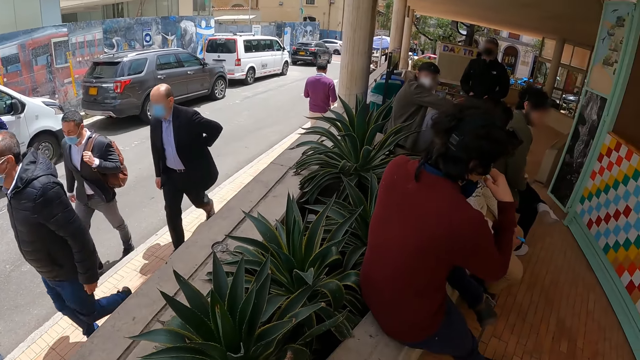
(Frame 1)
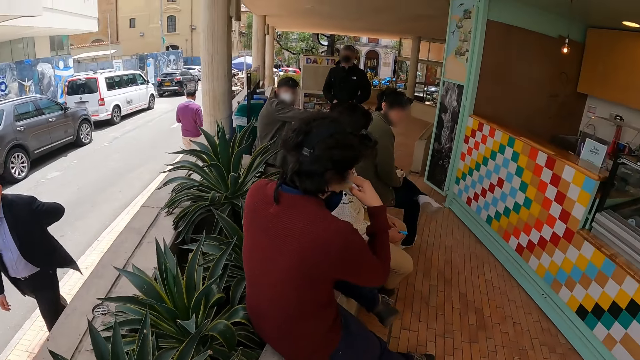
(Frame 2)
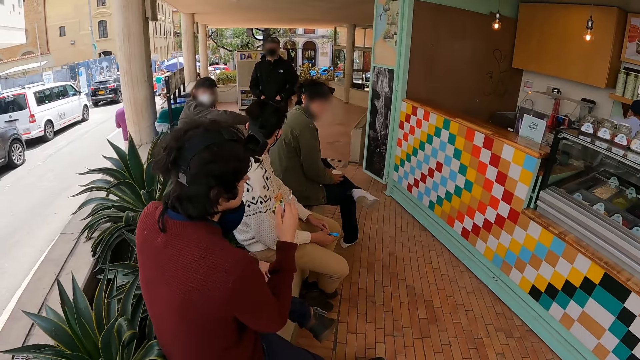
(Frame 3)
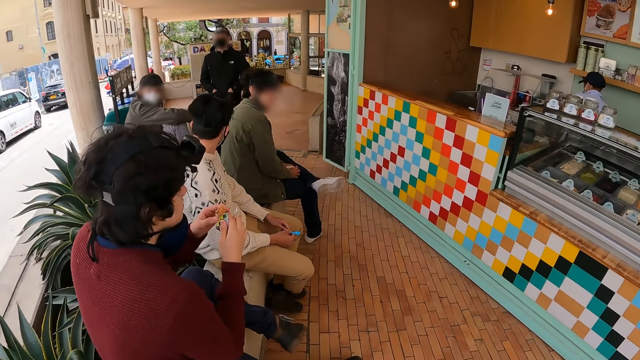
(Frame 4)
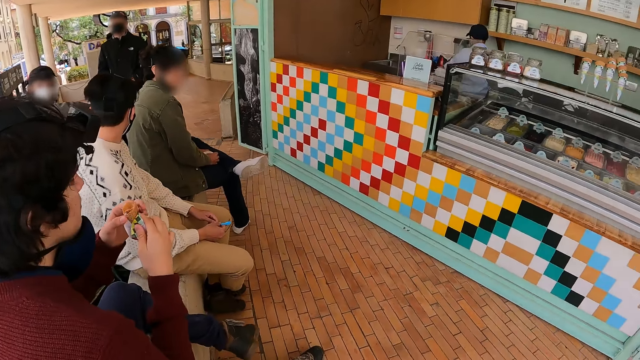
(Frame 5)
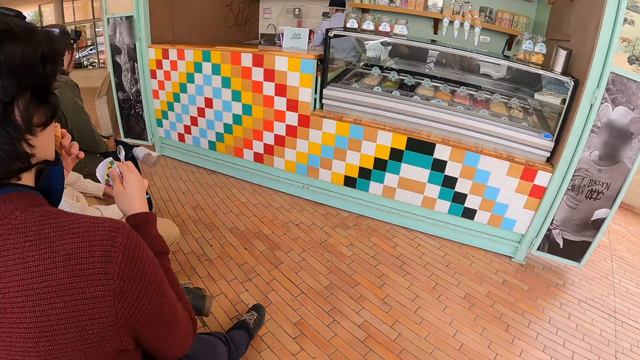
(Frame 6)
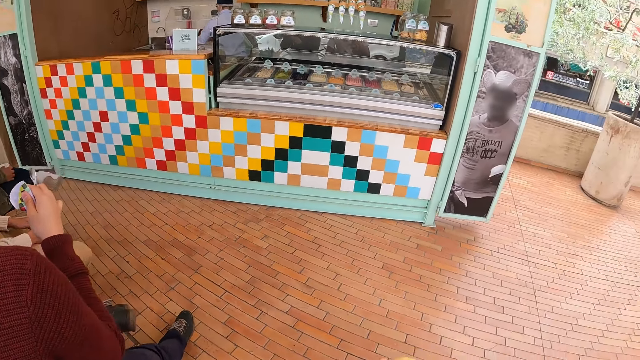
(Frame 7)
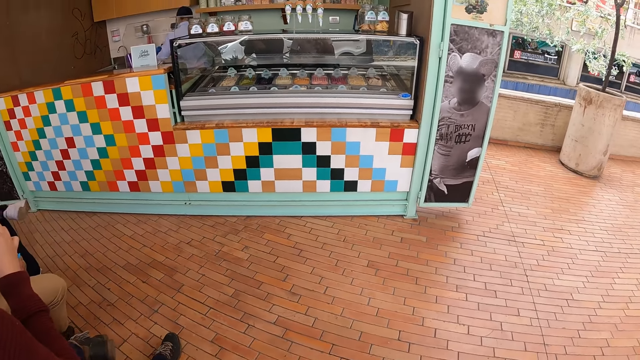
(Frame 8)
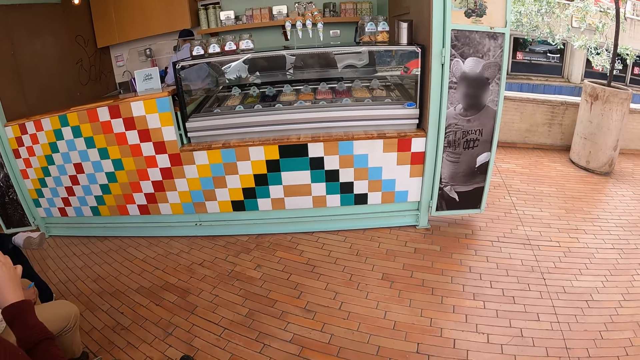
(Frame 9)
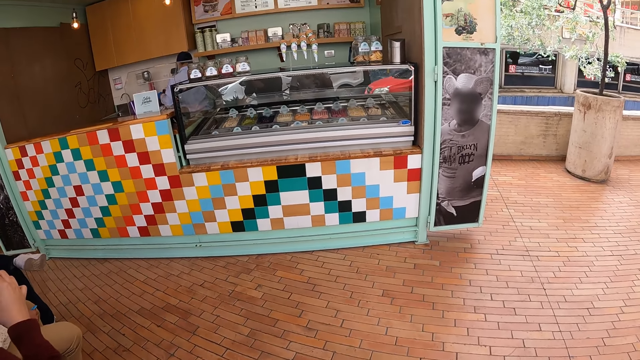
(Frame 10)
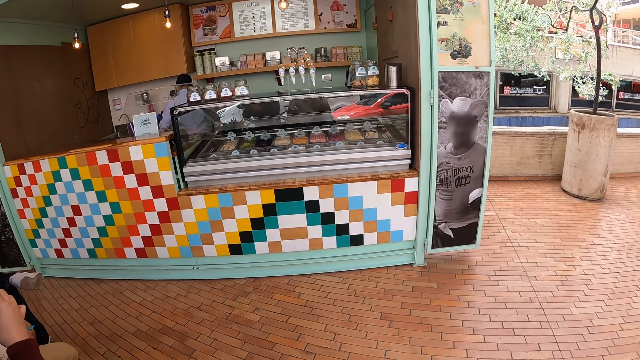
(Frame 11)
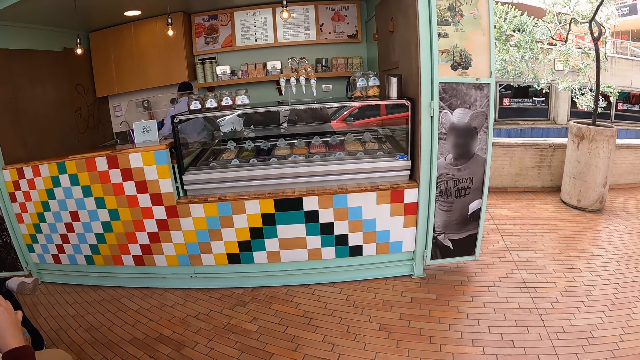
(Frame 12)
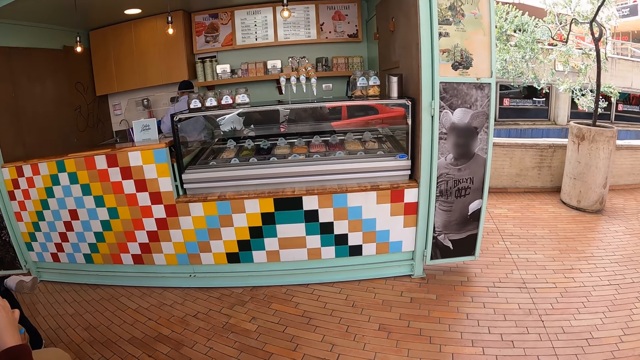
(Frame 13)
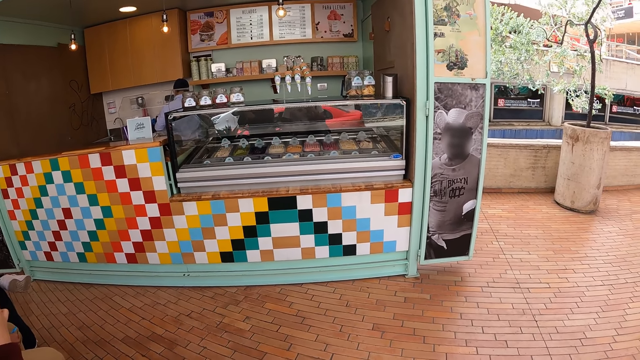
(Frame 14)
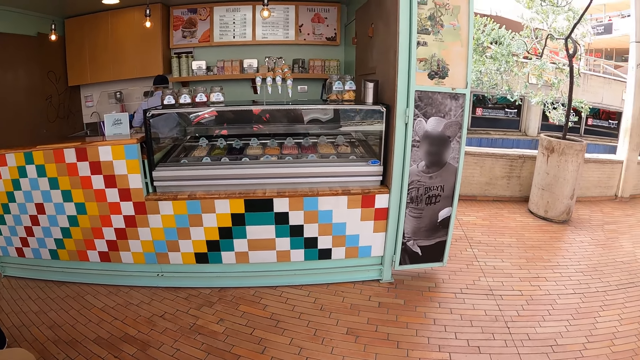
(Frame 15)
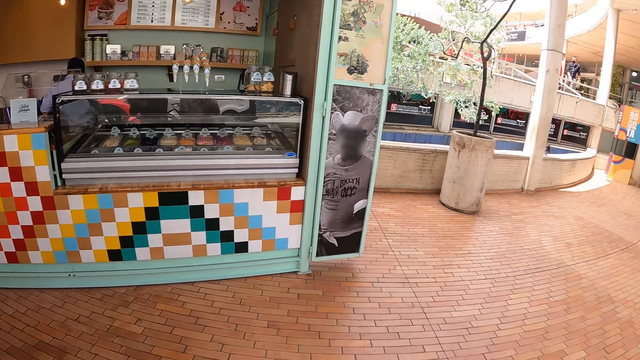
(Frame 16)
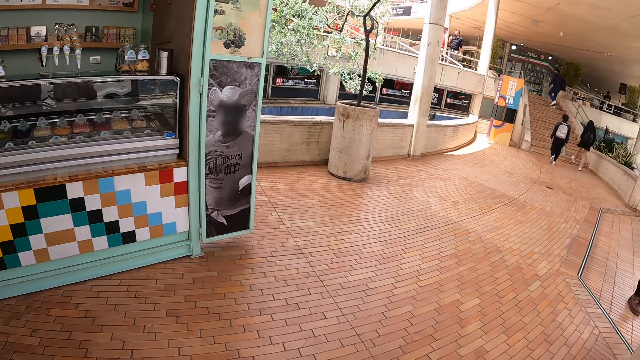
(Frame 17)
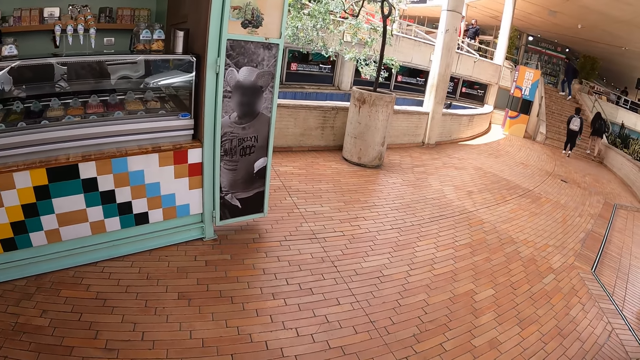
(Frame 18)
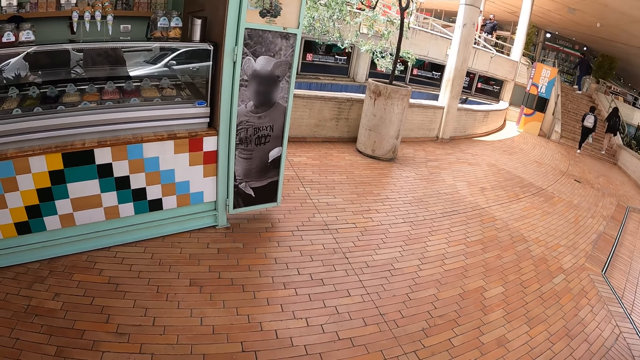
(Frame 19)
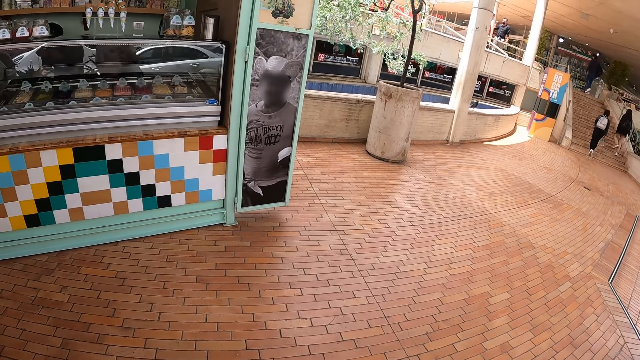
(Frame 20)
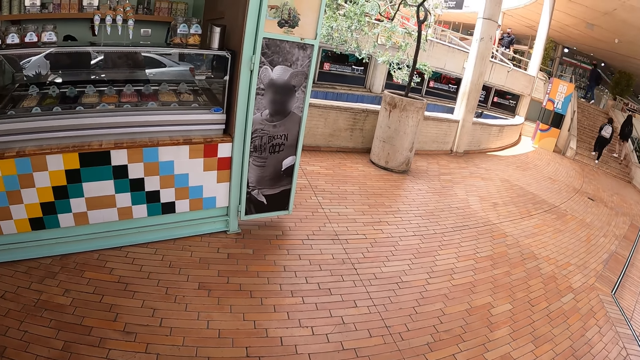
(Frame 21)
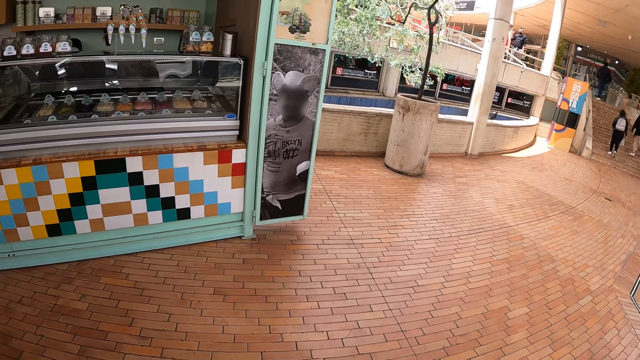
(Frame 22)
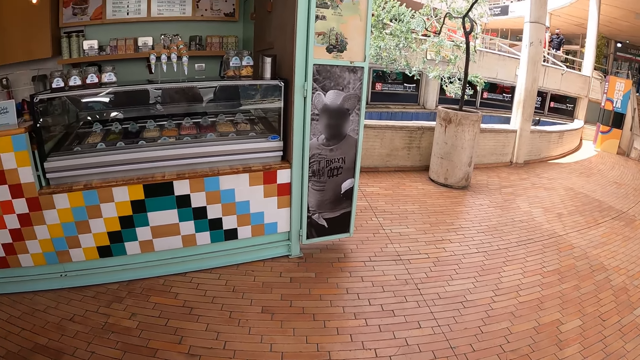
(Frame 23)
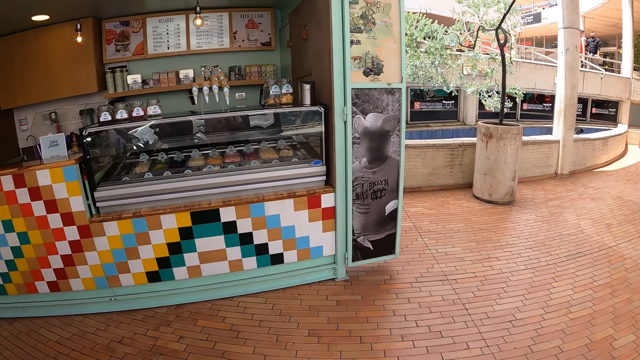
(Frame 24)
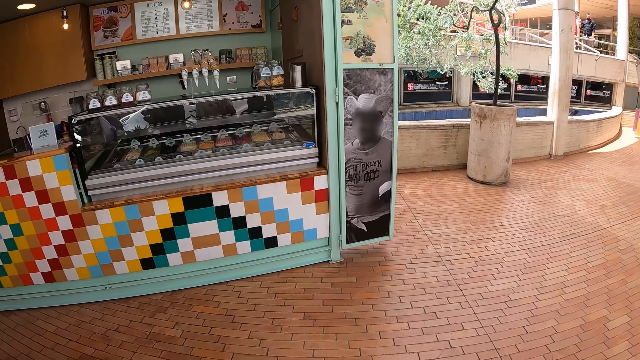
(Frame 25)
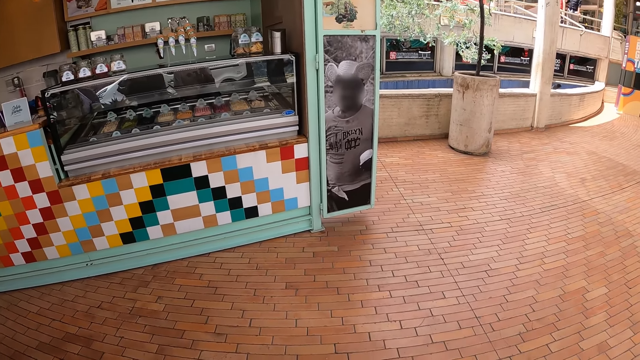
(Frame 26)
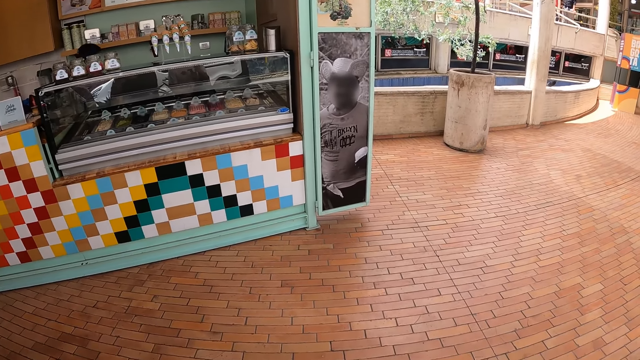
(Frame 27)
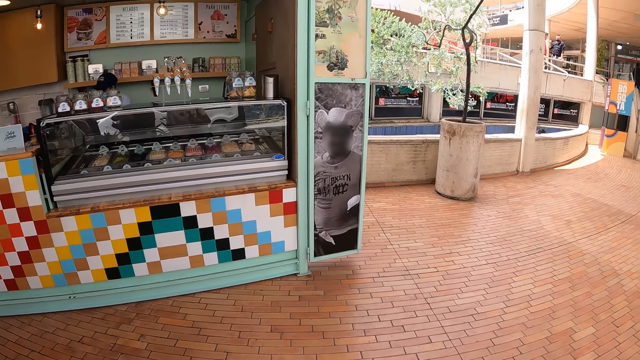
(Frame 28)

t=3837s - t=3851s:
The camera wearer sits down. They look around.

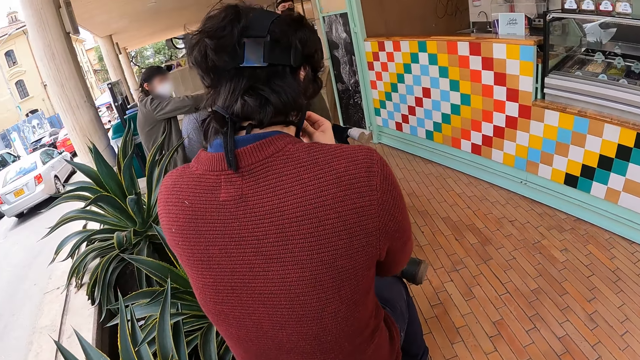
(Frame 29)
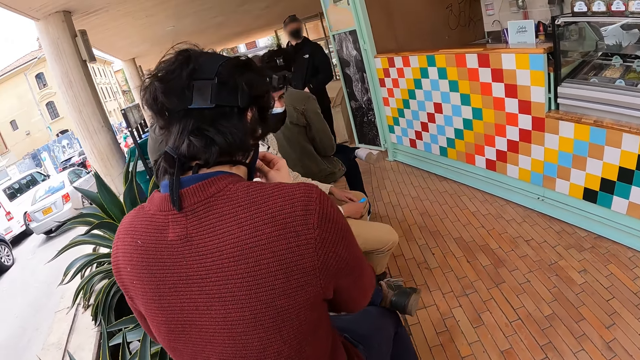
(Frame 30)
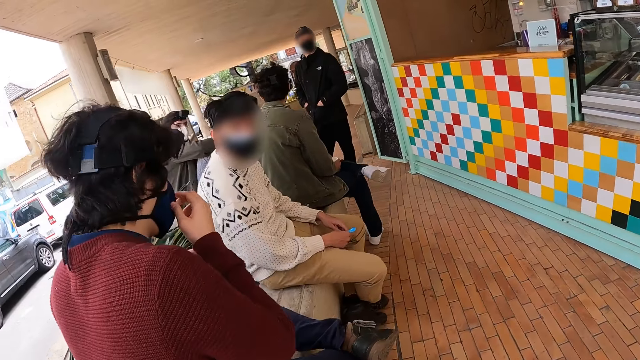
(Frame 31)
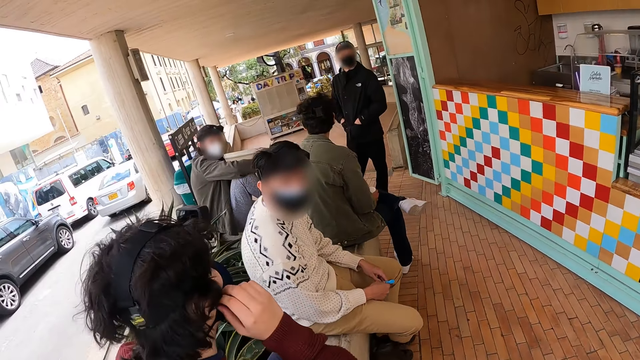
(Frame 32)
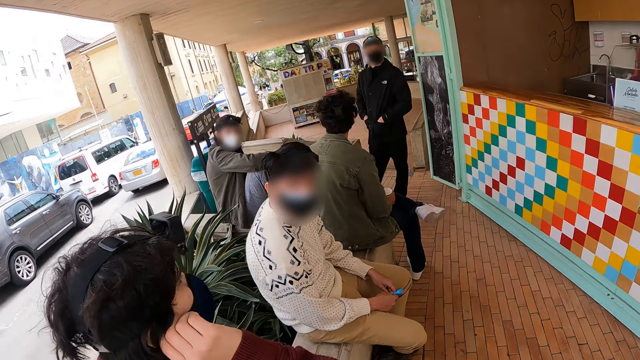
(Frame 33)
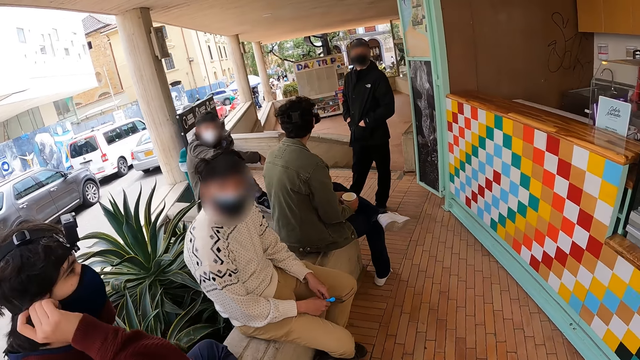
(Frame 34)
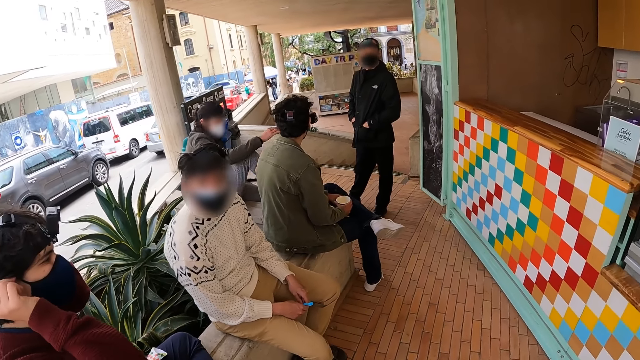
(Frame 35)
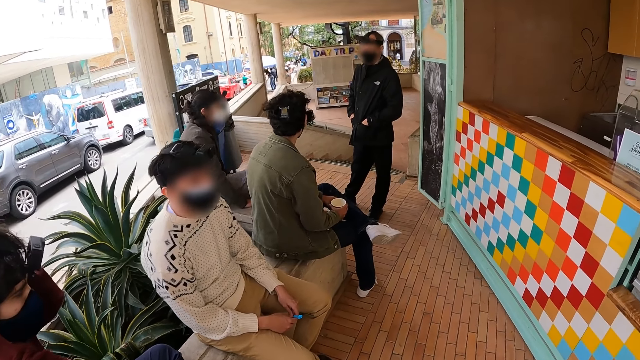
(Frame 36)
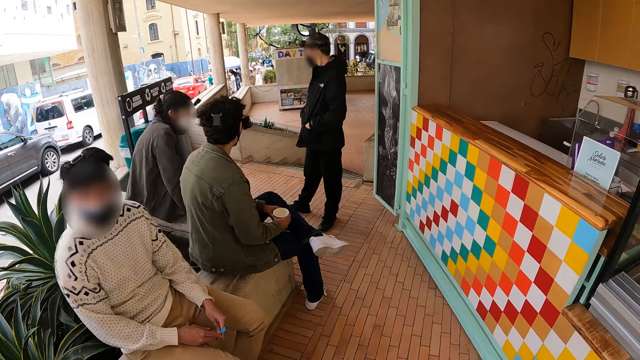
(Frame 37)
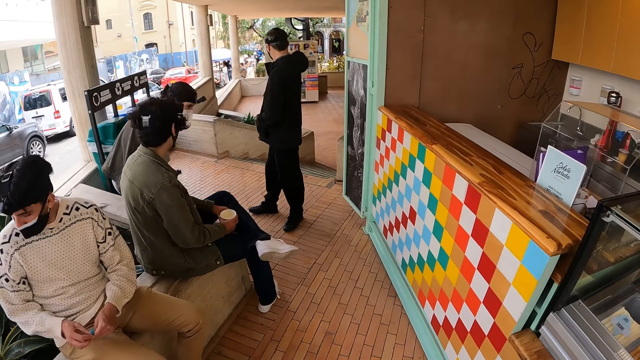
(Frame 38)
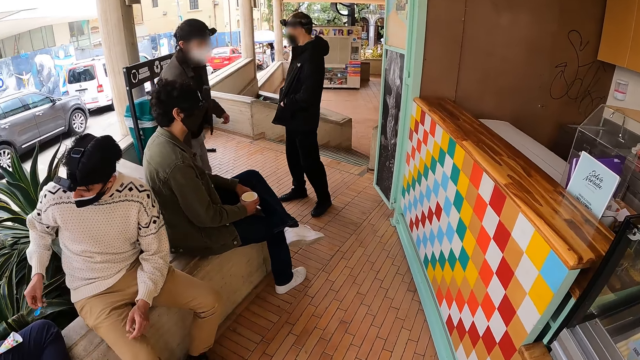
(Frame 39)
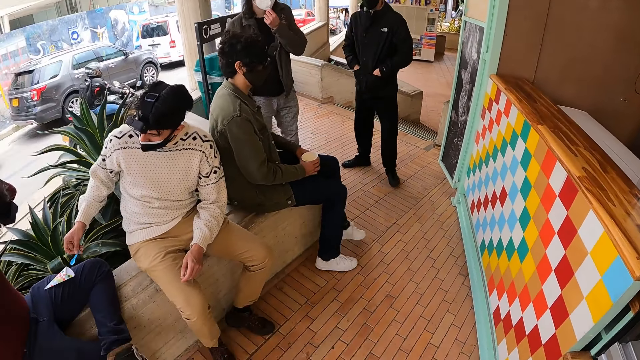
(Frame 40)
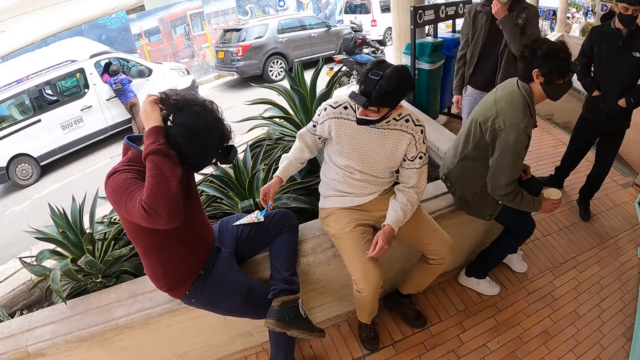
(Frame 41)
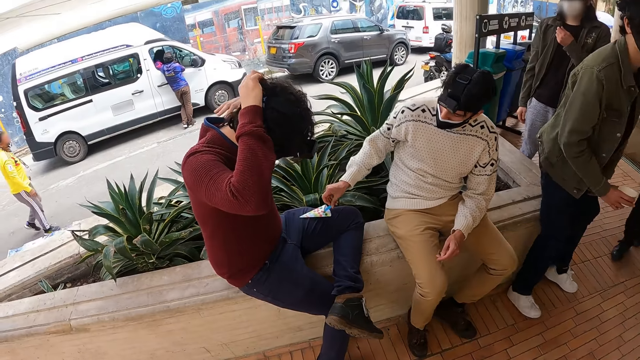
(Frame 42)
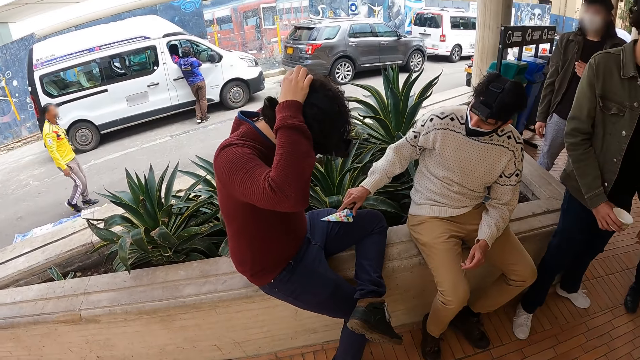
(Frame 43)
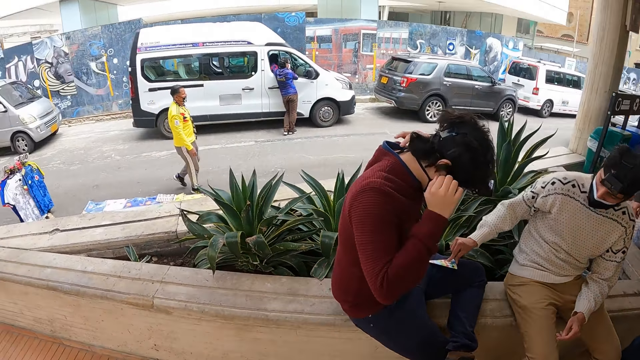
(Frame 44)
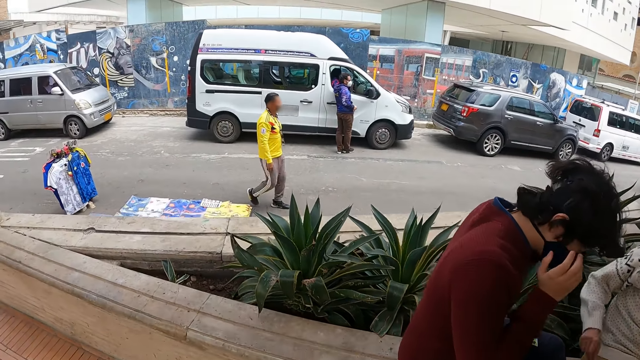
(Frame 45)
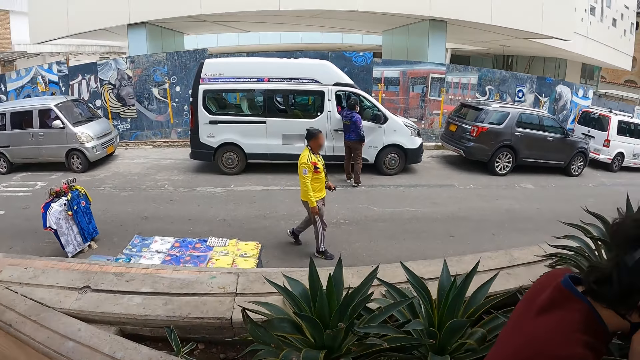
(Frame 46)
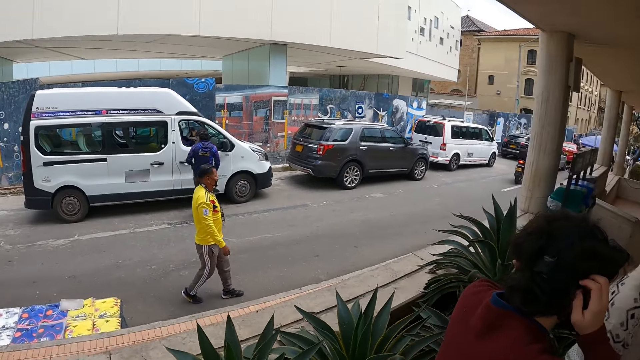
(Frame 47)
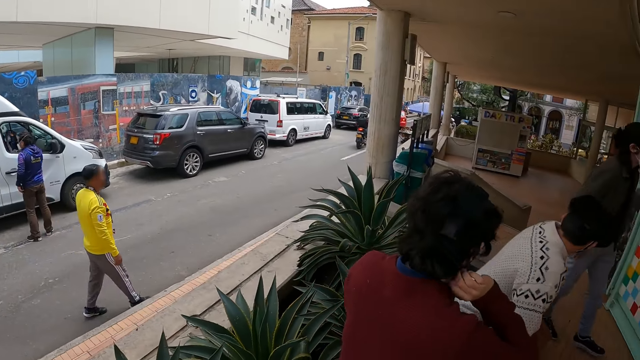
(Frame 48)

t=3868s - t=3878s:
The camera wearer stands up. They stare at the road.
